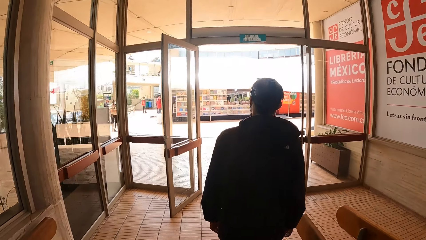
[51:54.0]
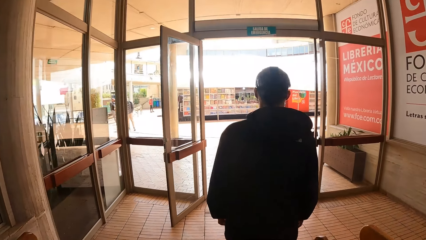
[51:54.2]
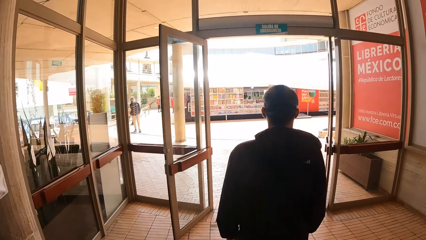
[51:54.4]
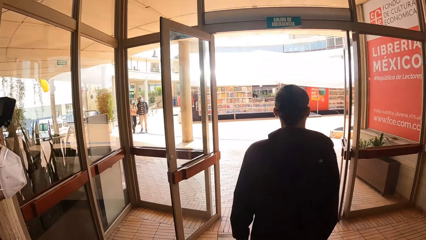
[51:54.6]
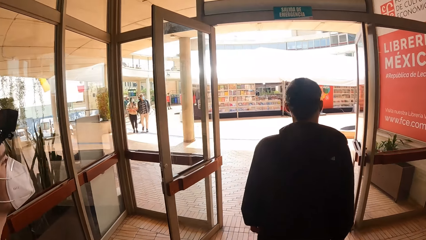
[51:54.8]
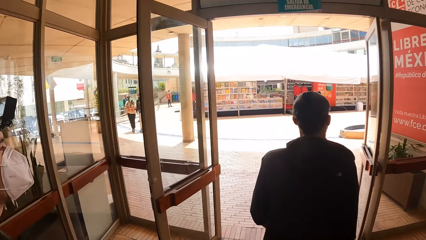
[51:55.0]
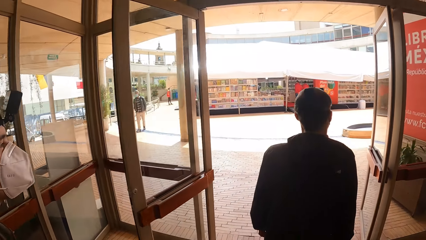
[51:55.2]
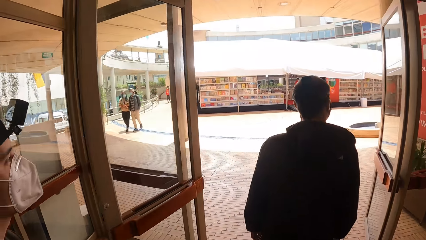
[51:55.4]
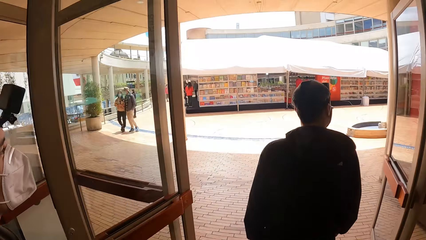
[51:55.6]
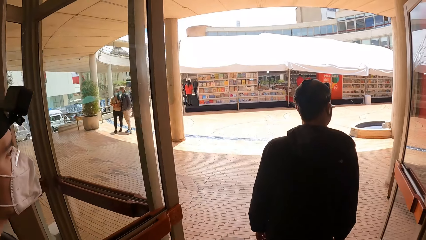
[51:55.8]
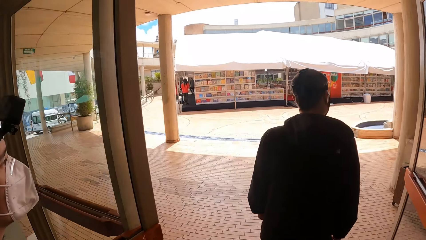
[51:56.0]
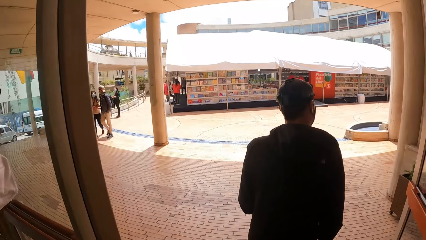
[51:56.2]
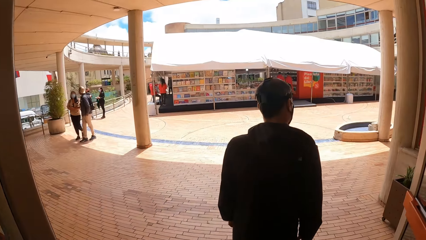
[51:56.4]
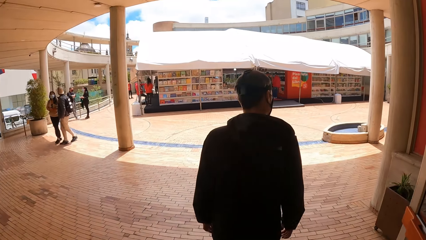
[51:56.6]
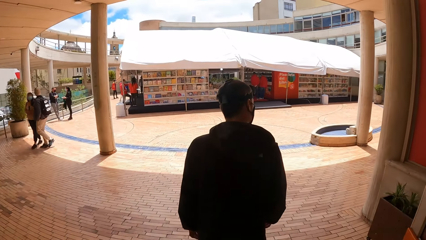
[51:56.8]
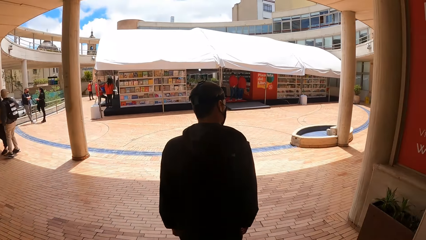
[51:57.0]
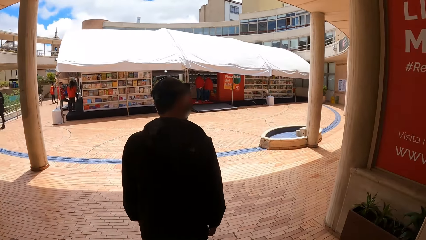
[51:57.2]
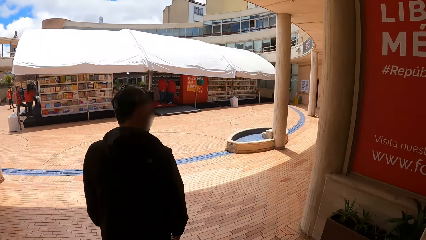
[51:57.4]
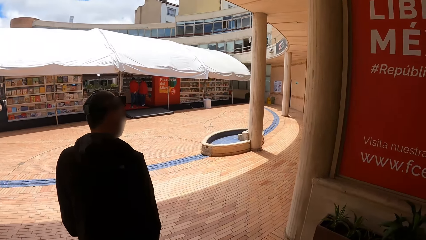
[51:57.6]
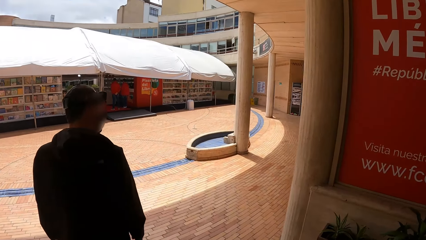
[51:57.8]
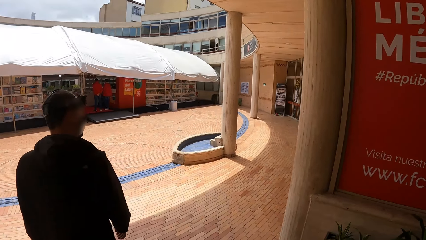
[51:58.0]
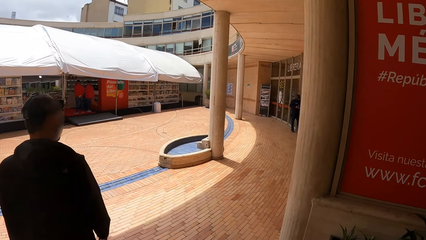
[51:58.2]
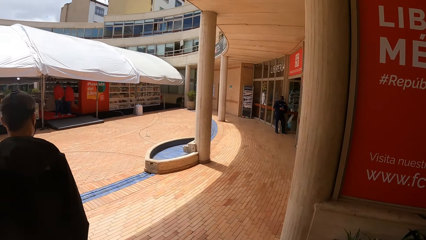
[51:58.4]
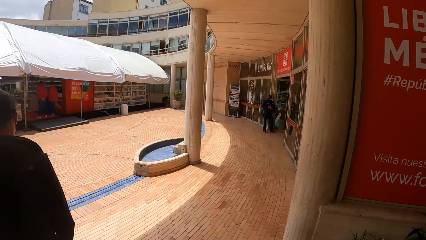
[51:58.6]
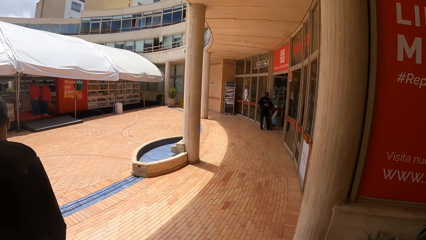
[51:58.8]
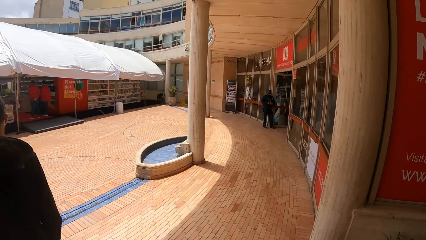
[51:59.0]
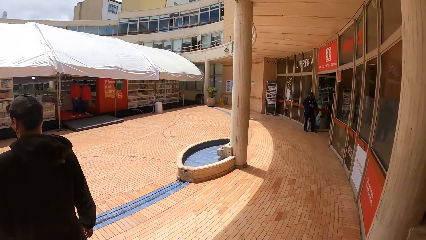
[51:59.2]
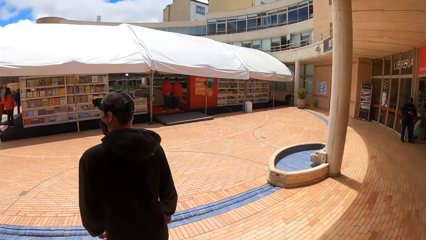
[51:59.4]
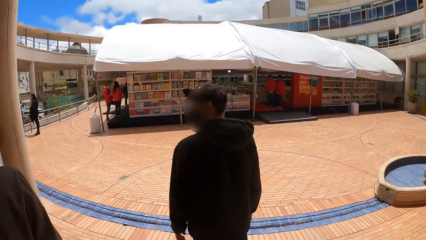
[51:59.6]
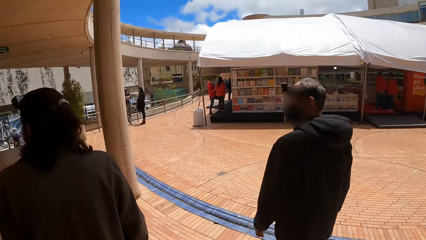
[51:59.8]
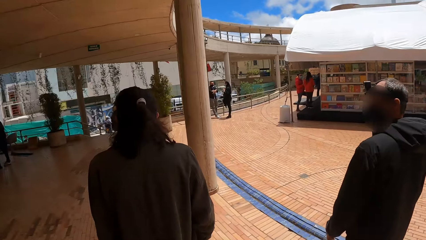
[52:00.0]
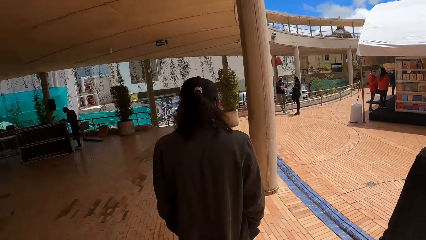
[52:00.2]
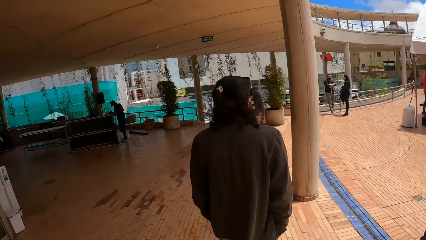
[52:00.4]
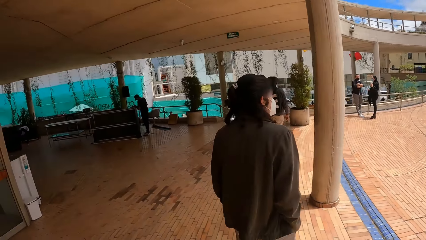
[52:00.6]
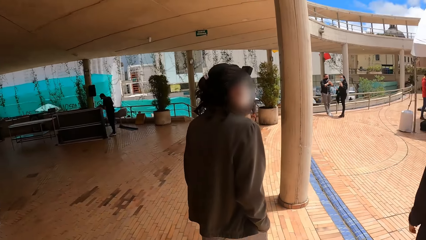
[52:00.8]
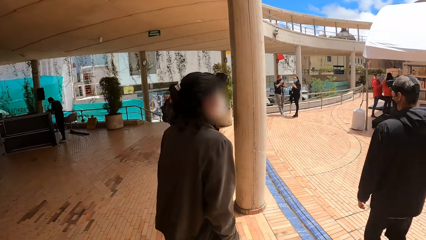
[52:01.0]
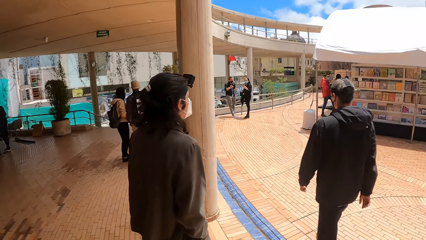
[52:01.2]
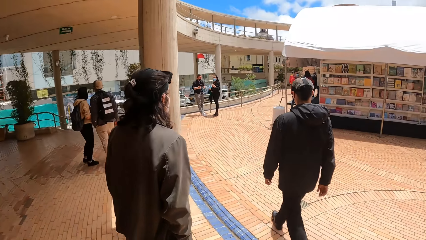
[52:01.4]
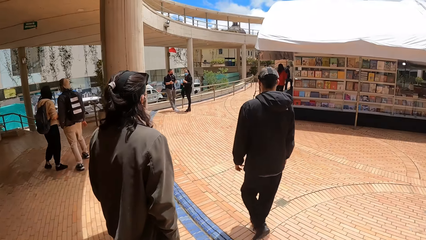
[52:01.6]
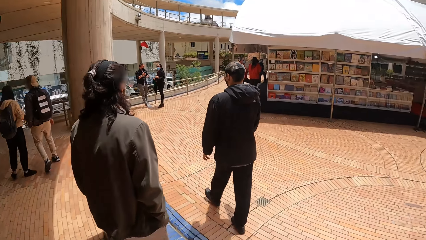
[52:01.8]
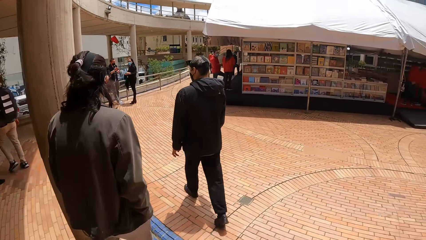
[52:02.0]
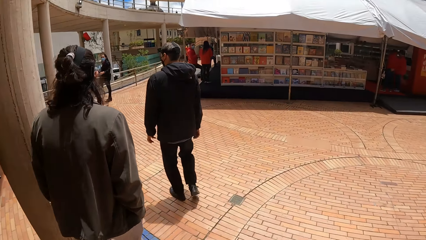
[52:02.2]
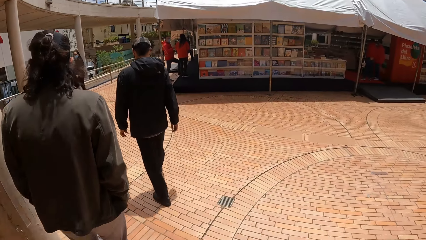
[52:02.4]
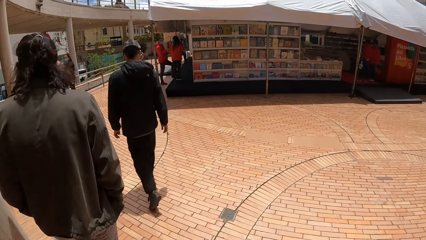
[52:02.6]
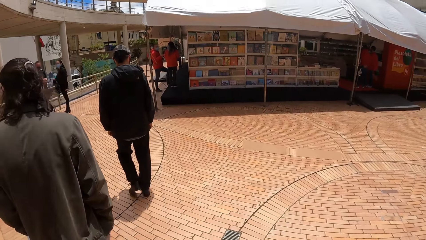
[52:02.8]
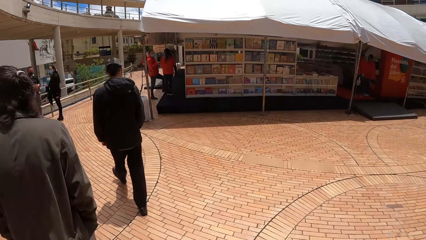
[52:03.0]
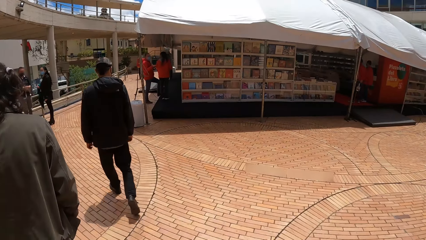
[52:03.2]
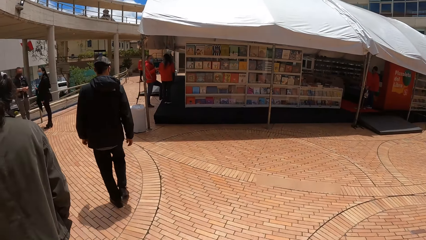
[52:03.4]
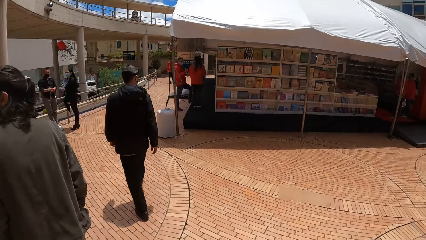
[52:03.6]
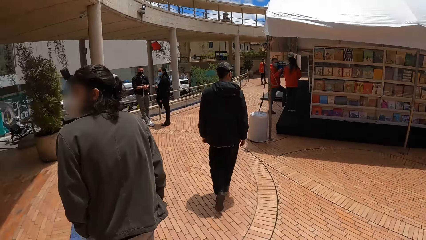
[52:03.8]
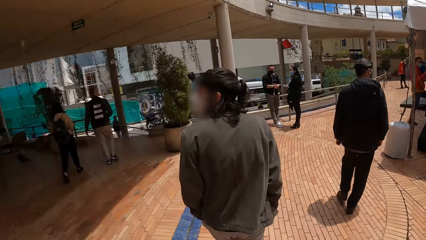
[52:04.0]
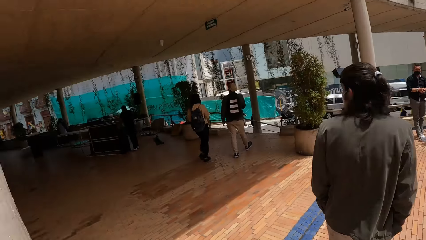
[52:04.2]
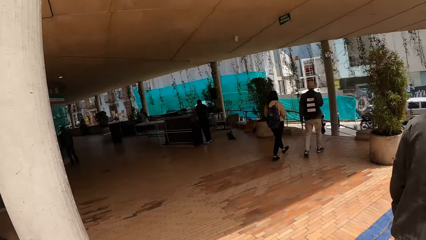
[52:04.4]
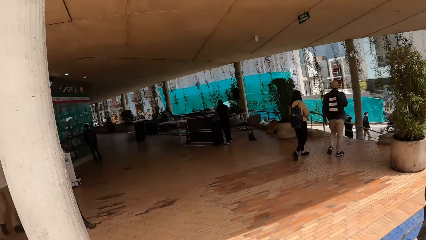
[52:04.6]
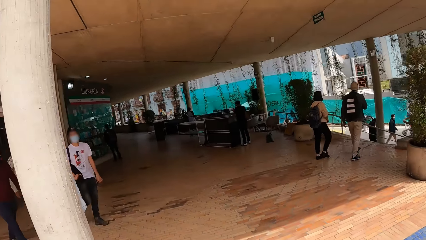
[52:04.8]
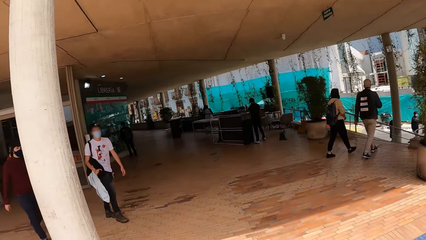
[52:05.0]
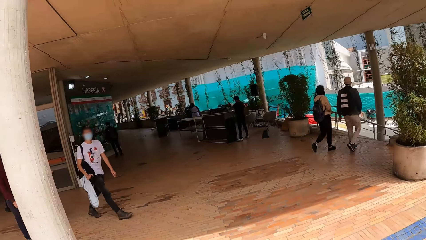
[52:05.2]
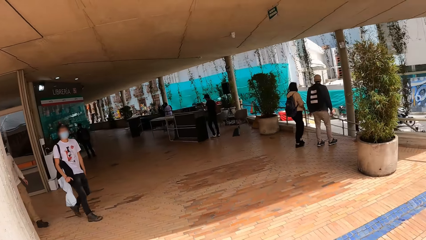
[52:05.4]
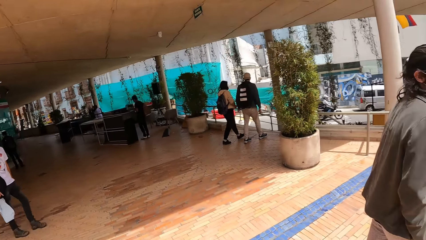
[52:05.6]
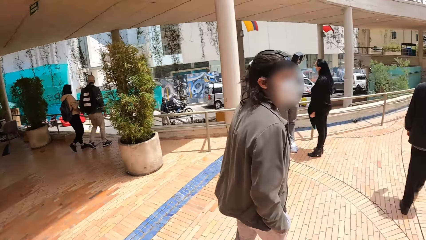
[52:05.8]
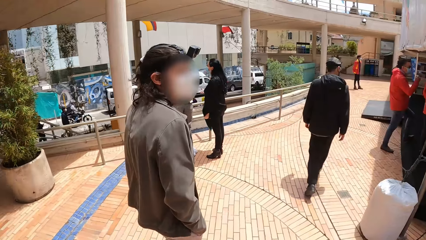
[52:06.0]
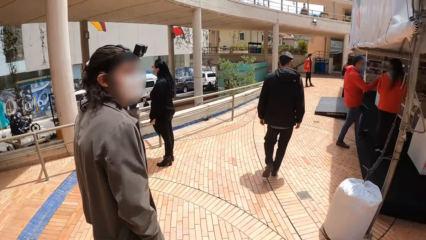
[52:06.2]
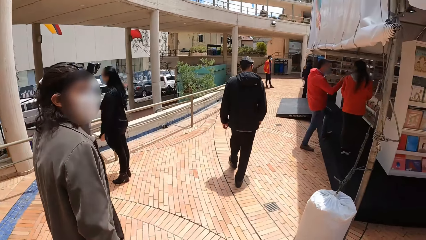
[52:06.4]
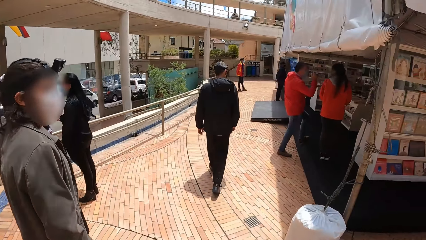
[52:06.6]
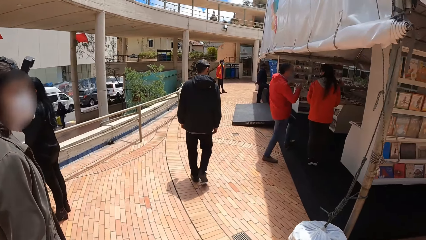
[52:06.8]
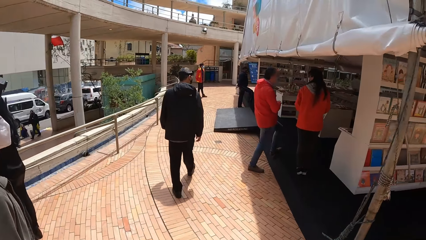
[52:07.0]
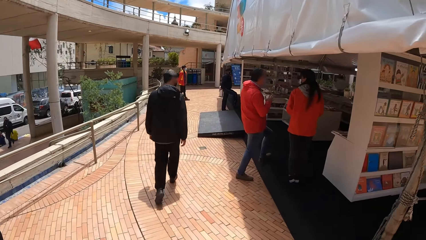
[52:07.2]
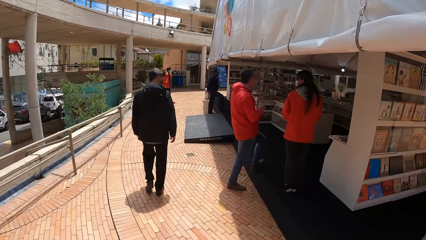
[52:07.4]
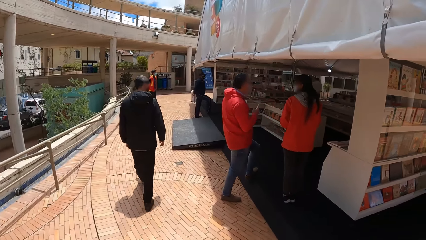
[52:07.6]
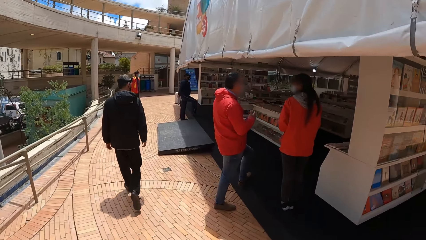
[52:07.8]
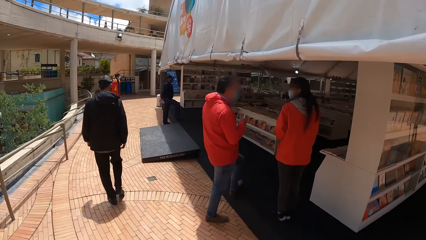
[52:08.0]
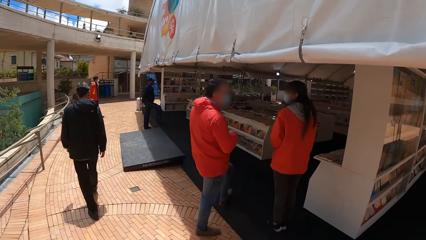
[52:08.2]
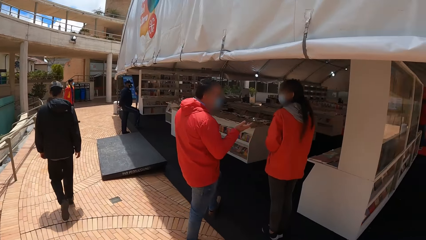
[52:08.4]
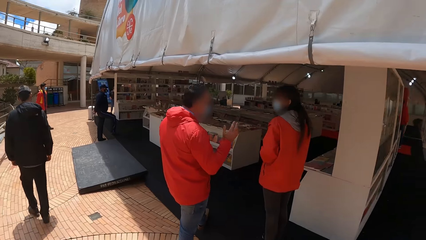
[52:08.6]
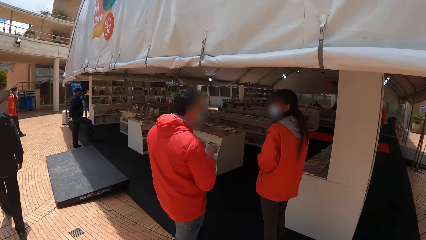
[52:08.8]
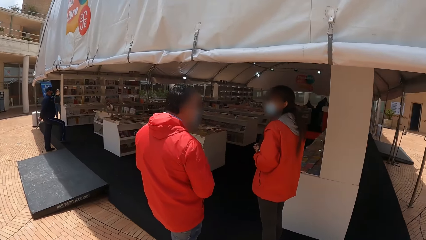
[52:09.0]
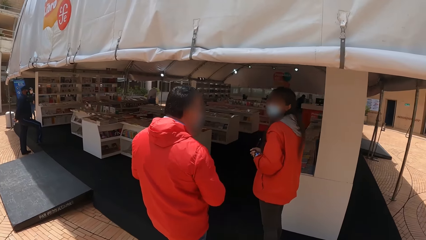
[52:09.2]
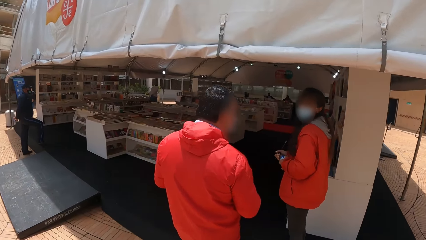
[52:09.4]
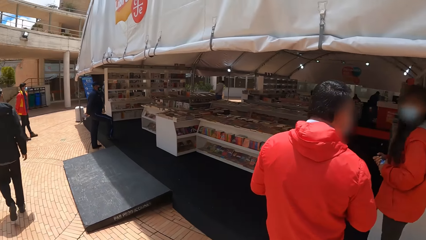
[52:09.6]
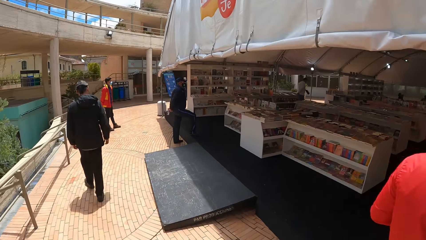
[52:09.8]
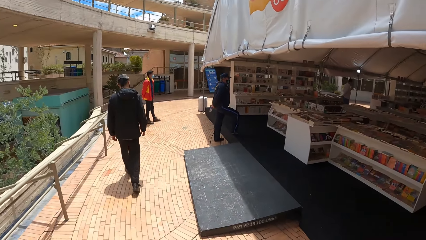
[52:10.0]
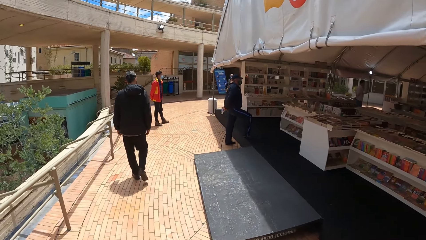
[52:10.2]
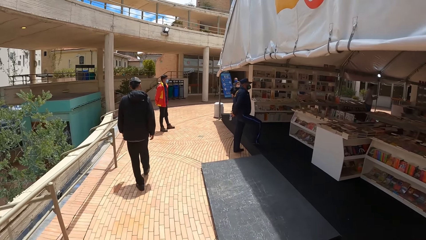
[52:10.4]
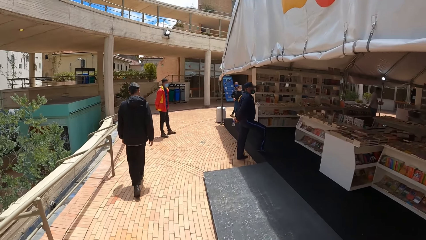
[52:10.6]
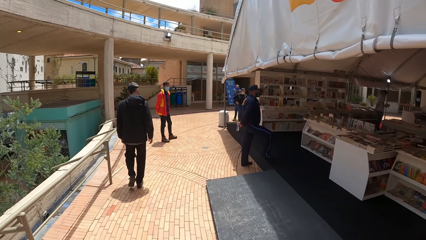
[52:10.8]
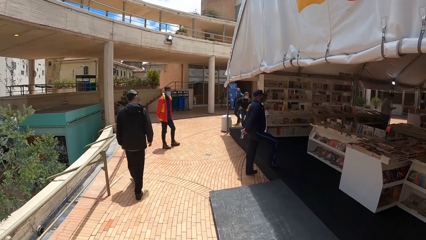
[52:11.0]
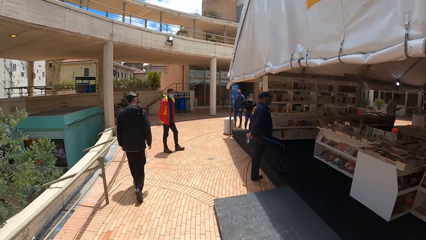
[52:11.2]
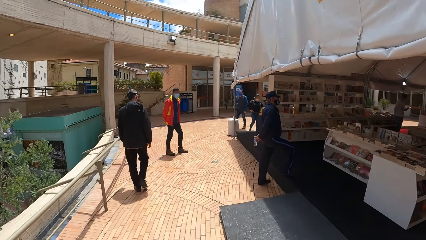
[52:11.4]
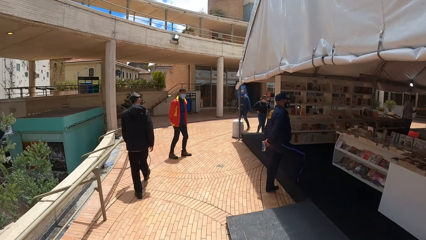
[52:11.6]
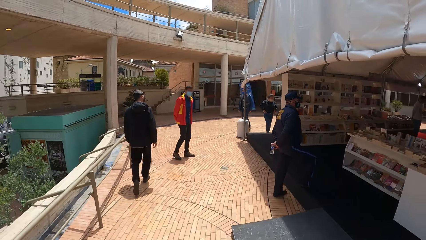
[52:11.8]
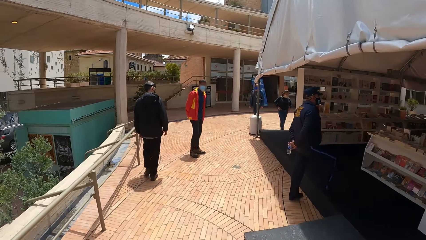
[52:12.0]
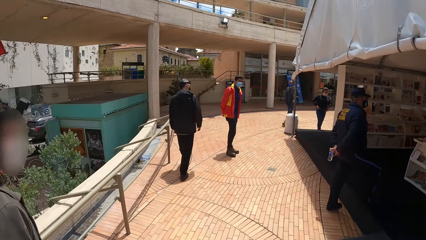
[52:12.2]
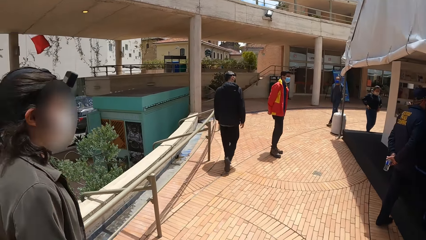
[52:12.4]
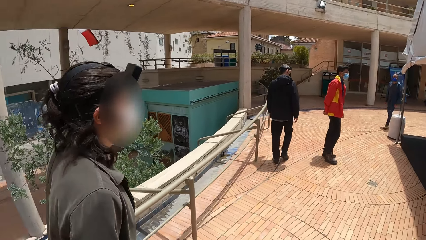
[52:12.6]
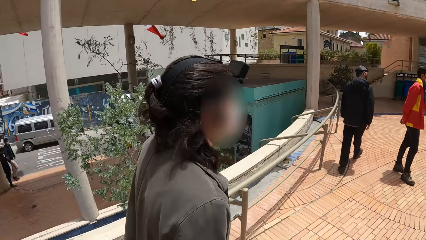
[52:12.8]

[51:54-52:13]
A man walks through a door in the building. The camera wearer walks through the door. They walk around the building with a woman and the man. They look around. They, a person and another person walk around the mall. They look around. They, the person and the other person walk around the mall.
